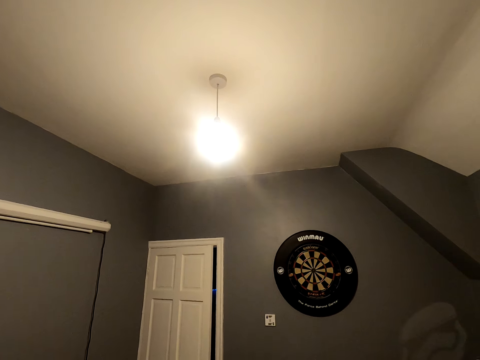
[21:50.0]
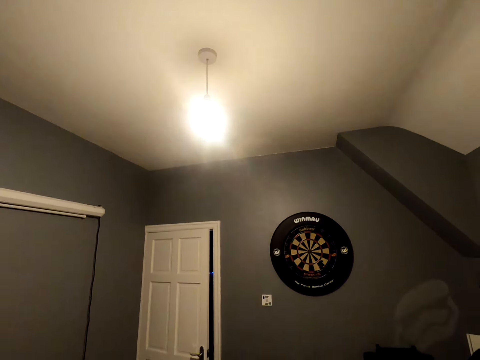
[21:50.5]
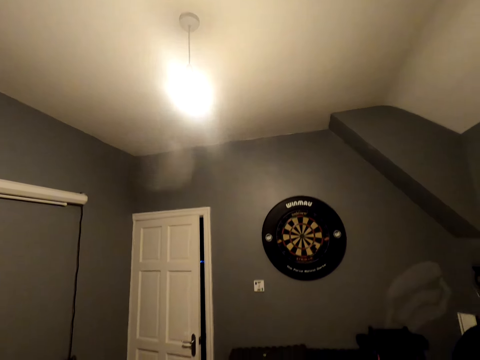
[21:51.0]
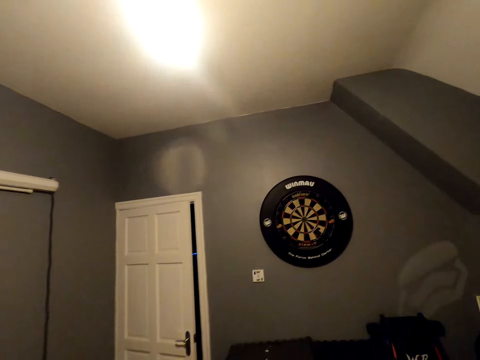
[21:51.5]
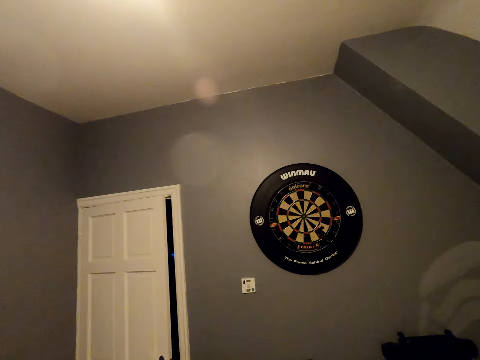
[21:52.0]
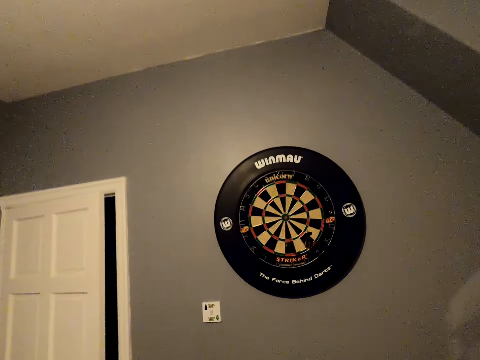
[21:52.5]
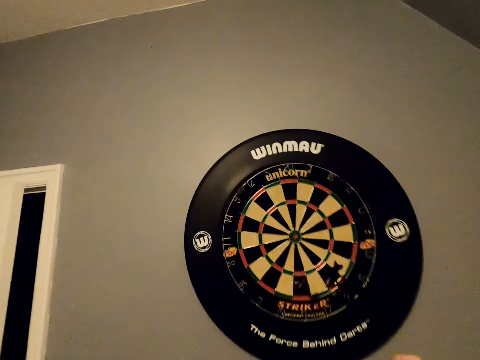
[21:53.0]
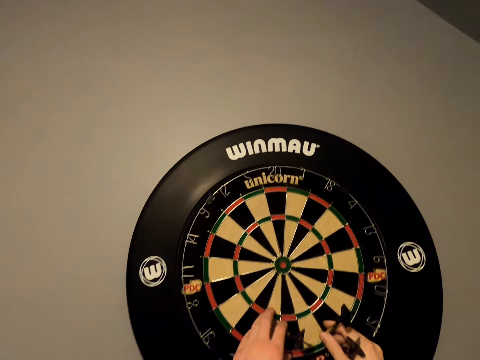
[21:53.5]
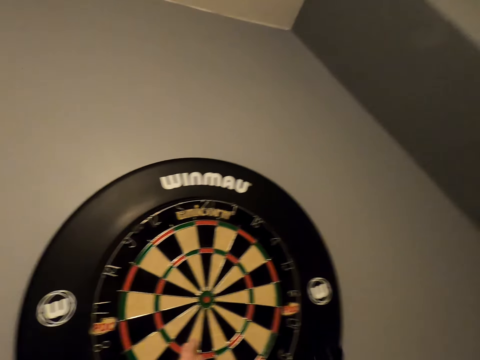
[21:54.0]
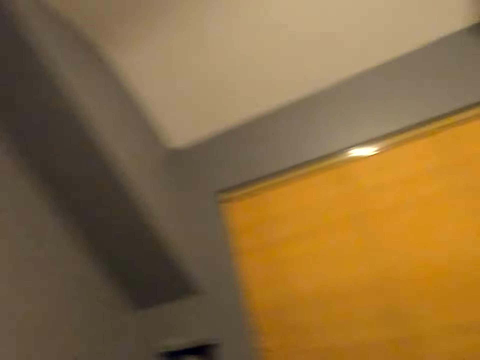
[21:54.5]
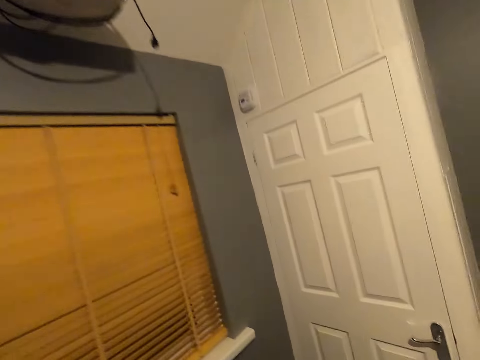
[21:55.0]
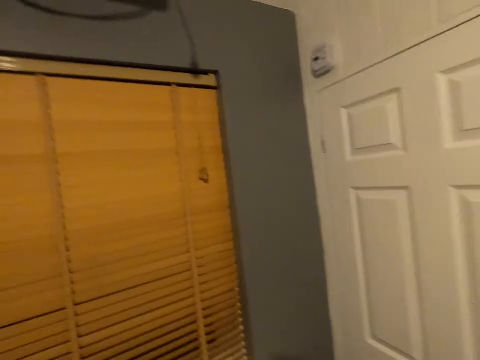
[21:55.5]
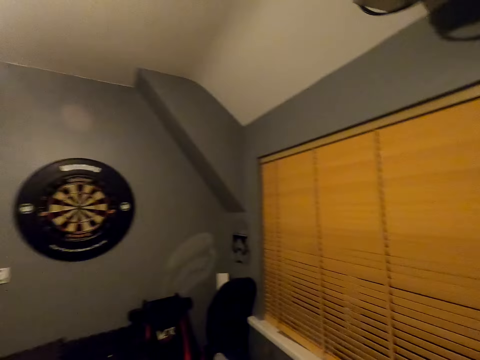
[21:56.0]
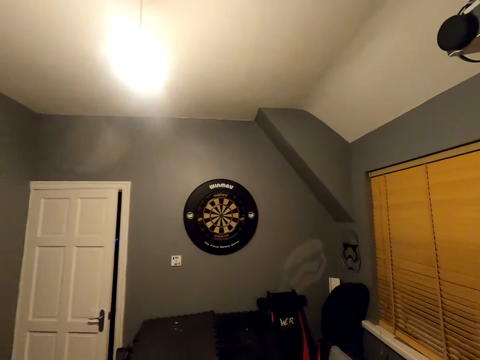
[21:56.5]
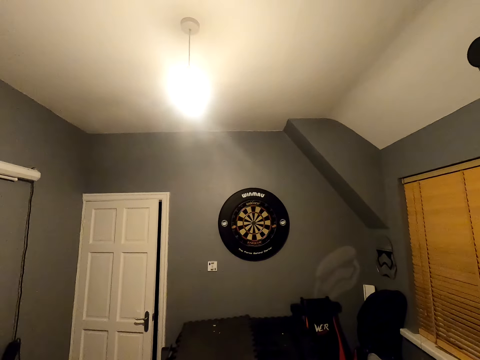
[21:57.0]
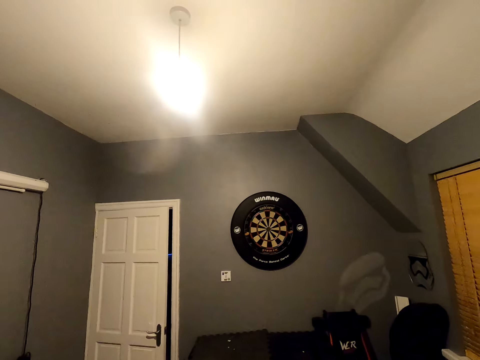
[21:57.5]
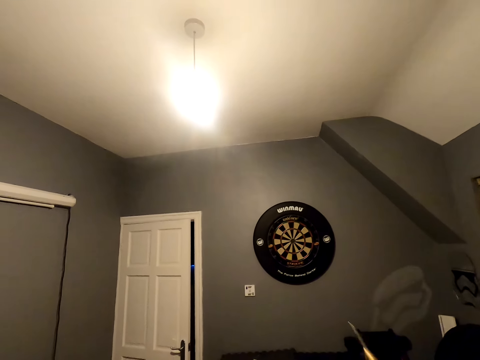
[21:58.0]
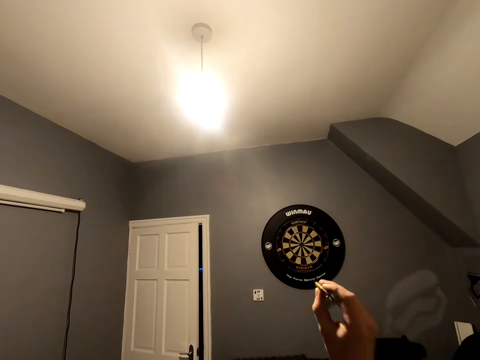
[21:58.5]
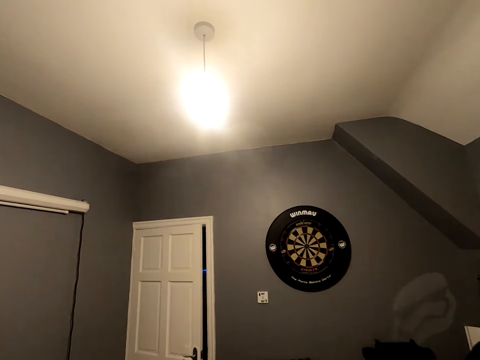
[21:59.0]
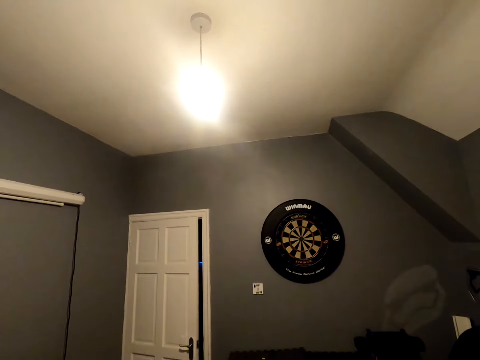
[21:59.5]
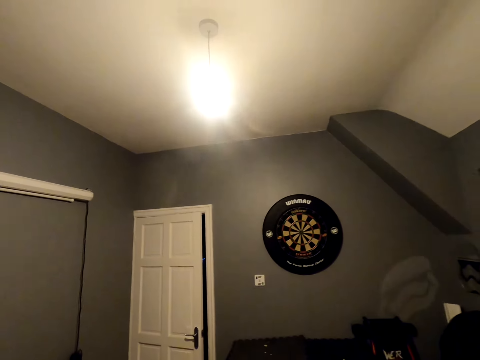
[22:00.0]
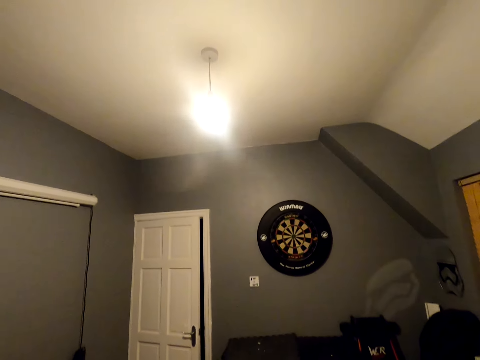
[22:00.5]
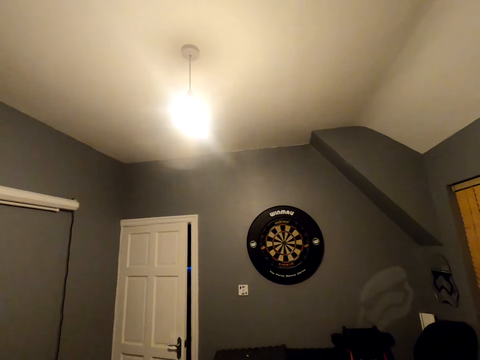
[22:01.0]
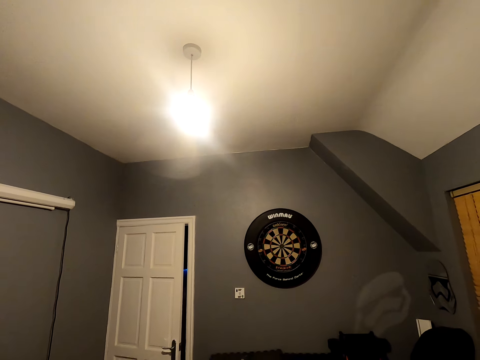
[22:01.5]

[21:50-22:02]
The camera wearer throws the arrow. They move close to the wheel. They pick up the soft tip darts. They walk in the room and turn around. They look at the wheel. They throw the soft tip darts.

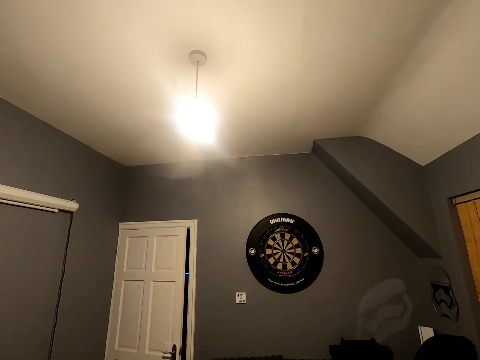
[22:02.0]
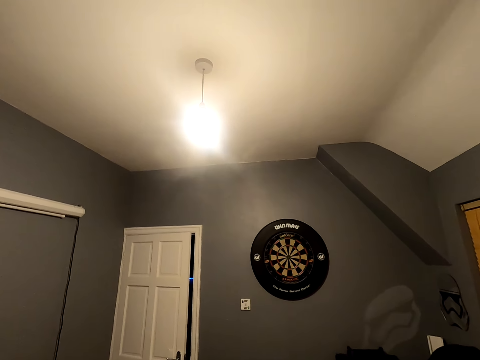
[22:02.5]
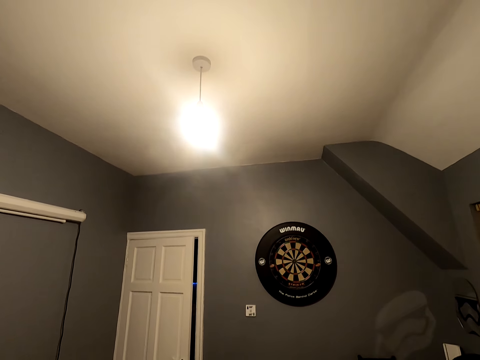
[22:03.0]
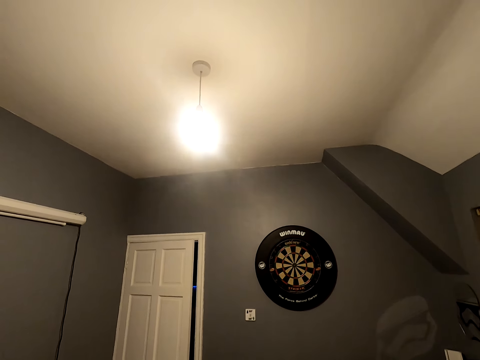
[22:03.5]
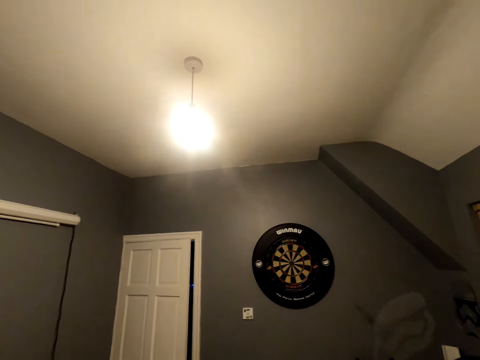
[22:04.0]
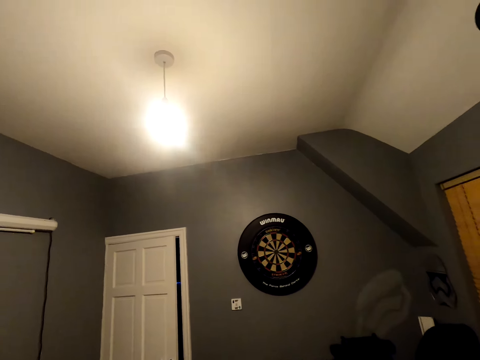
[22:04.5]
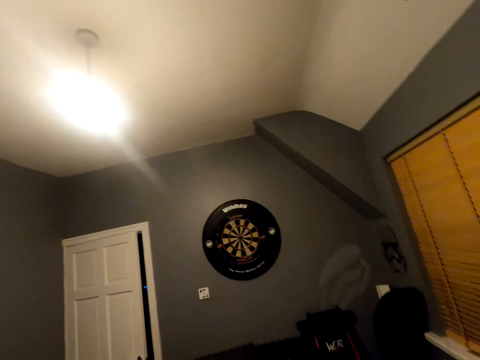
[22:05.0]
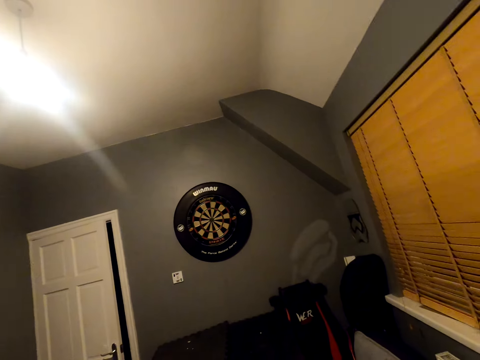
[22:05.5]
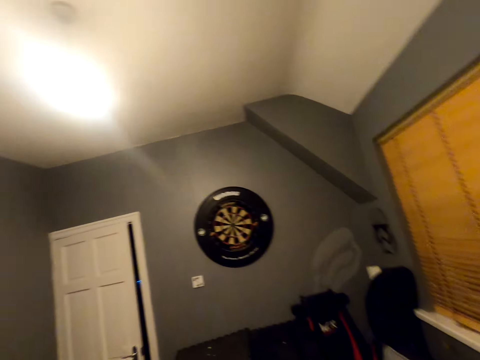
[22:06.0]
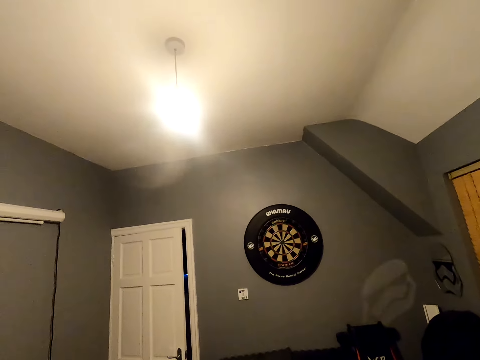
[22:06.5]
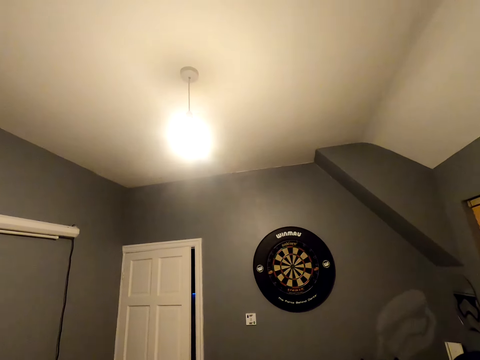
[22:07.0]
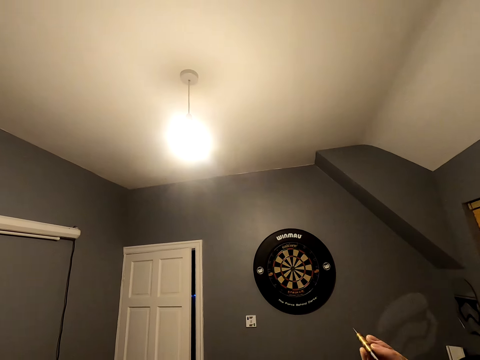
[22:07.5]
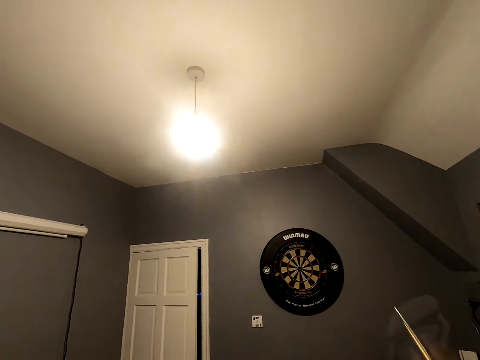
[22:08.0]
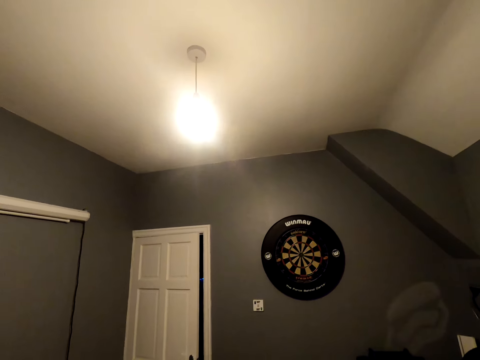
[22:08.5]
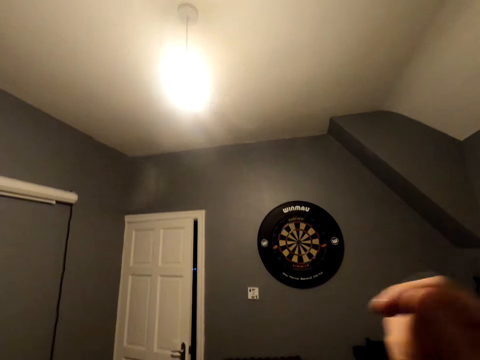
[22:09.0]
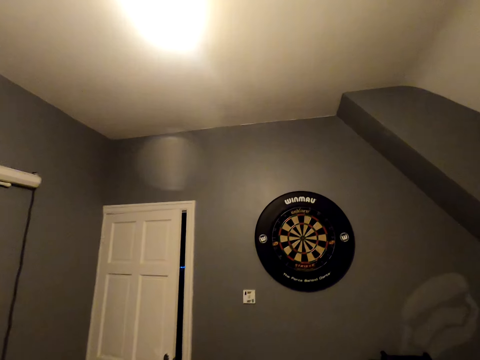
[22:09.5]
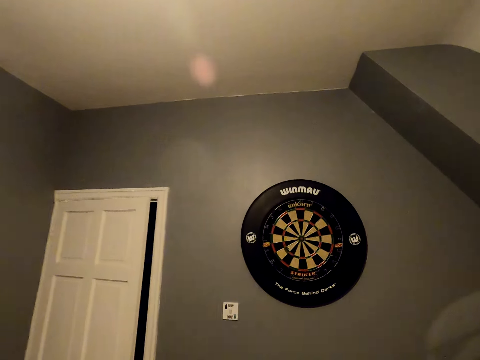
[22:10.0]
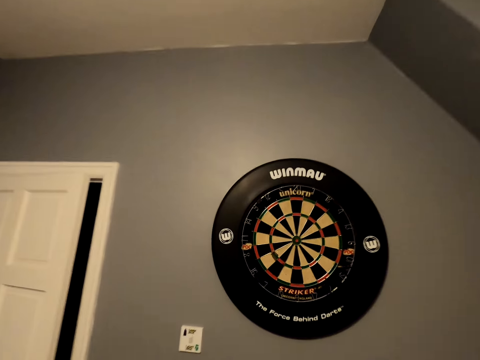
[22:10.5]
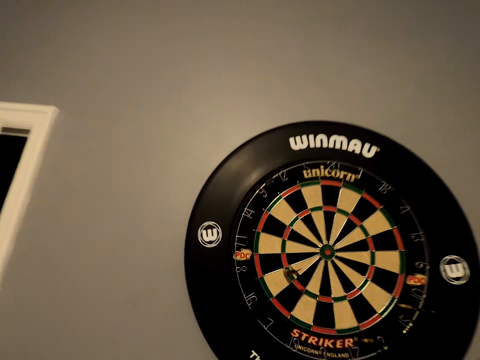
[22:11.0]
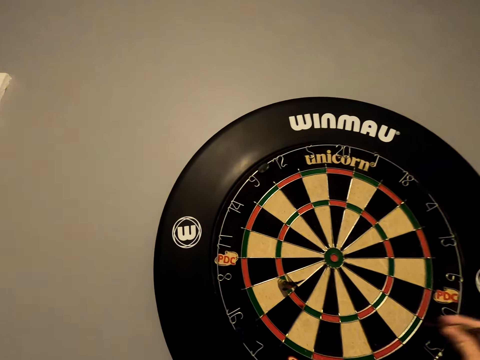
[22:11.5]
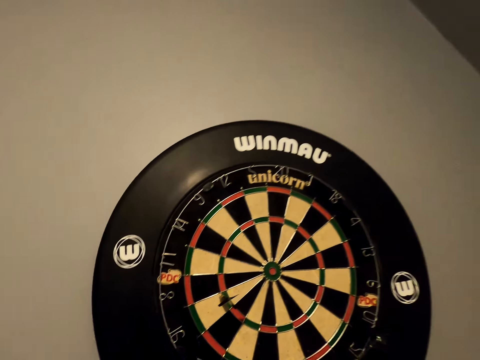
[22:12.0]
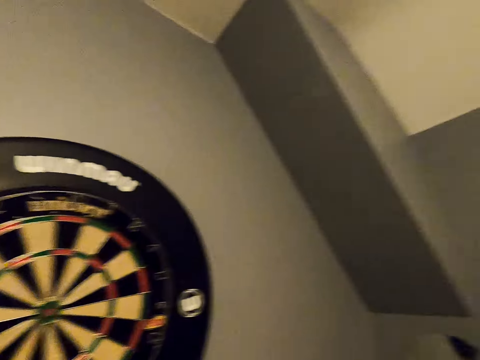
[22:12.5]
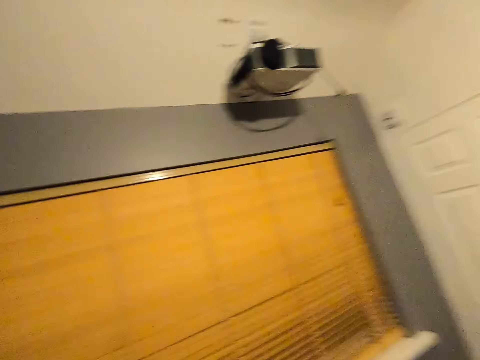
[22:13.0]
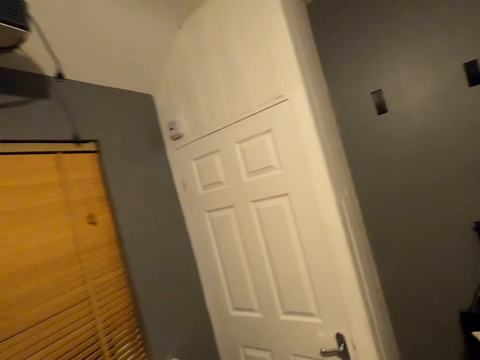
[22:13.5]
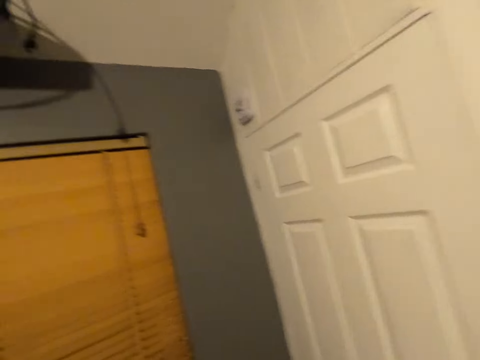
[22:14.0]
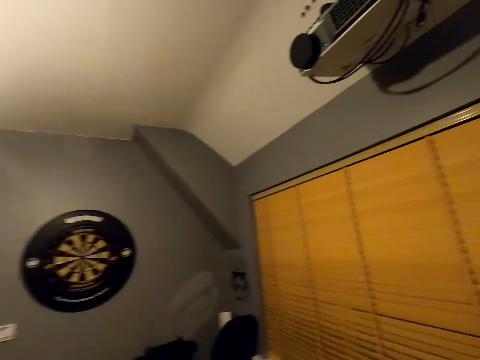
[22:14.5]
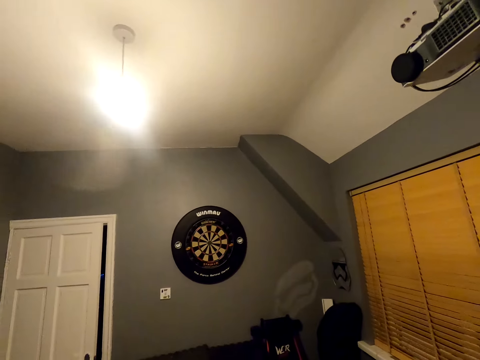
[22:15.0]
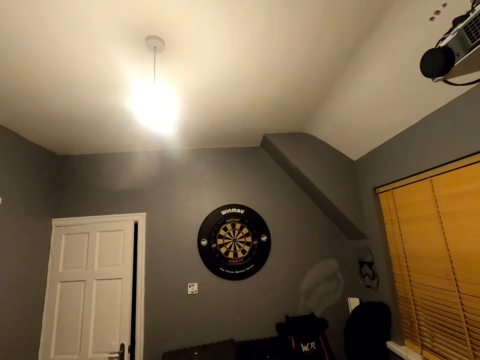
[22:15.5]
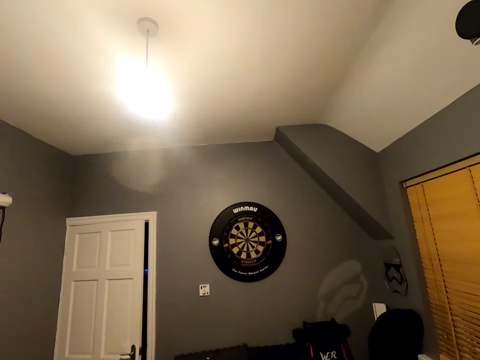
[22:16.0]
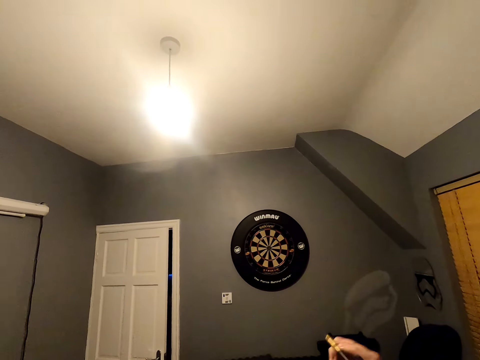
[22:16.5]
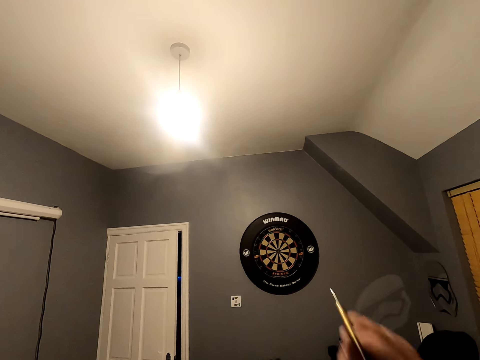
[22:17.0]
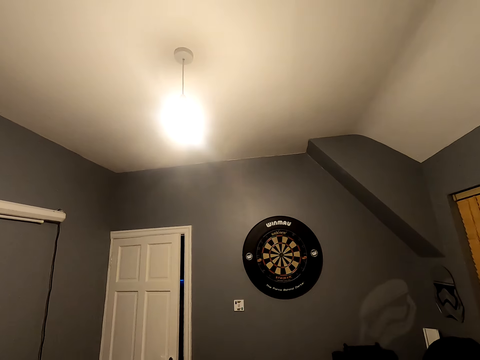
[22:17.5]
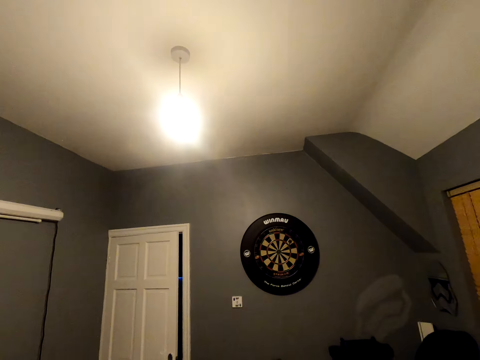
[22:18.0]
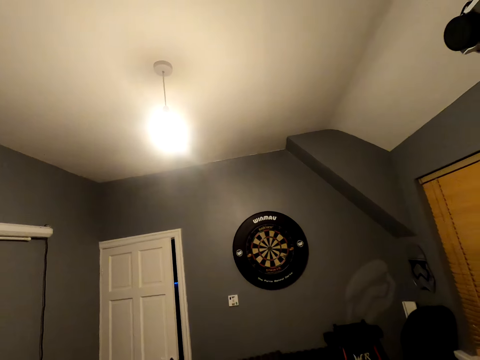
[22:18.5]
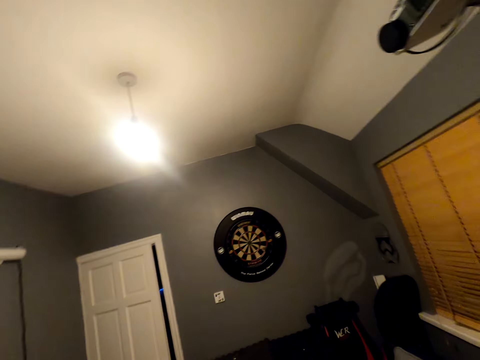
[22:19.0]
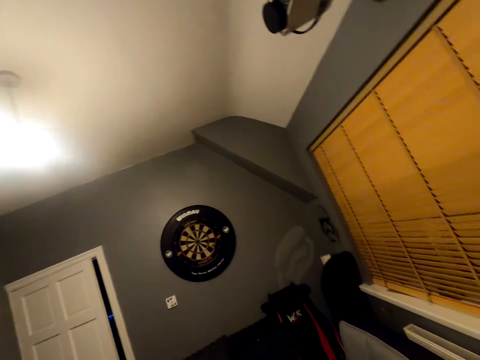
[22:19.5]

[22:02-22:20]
The camera wearer looks at the wheel. They shake the arrow and throw the arrow. They move close to the wheel. They pick up the soft tip darts. They walk in the room and turn around. They shake the arrow. They throw the soft tip darts.
